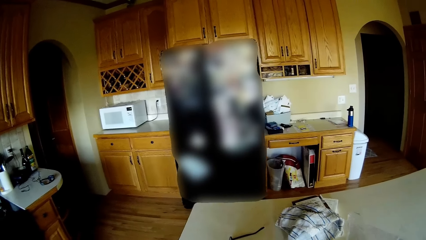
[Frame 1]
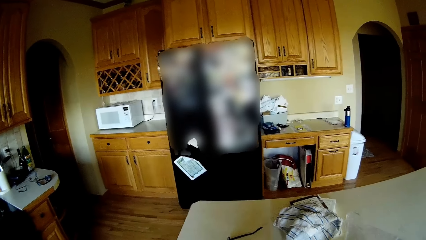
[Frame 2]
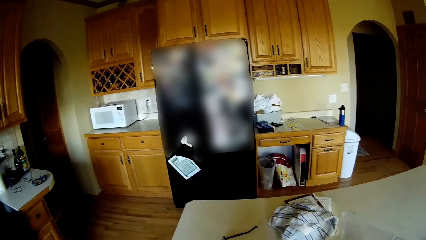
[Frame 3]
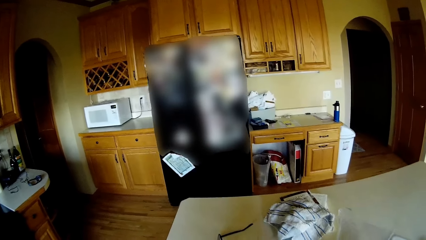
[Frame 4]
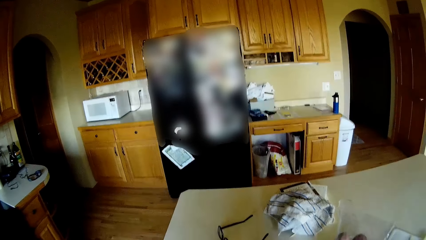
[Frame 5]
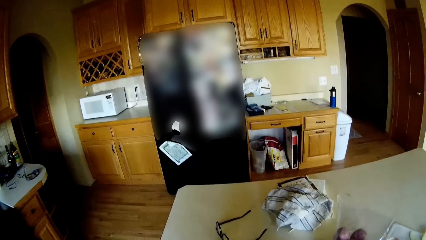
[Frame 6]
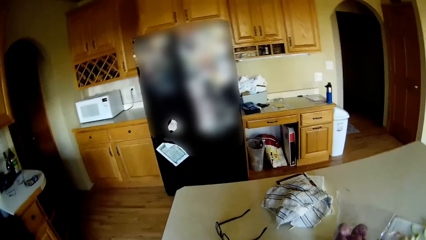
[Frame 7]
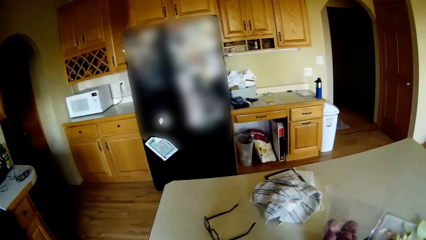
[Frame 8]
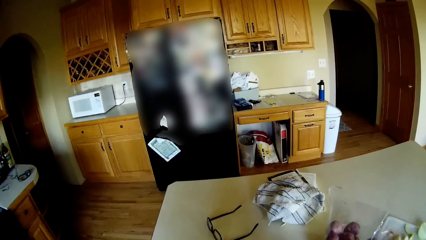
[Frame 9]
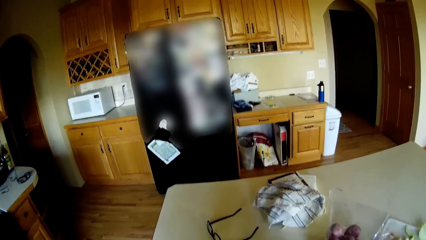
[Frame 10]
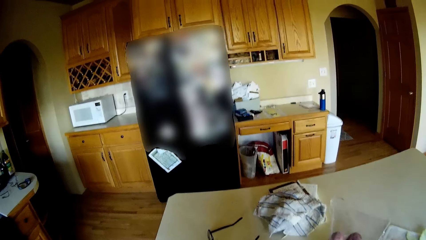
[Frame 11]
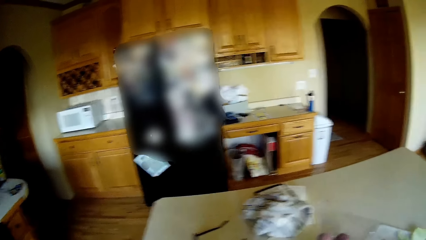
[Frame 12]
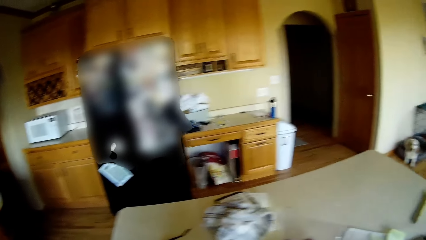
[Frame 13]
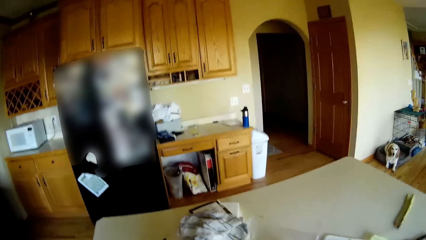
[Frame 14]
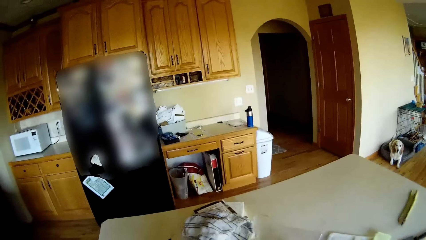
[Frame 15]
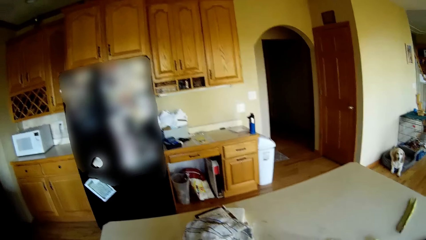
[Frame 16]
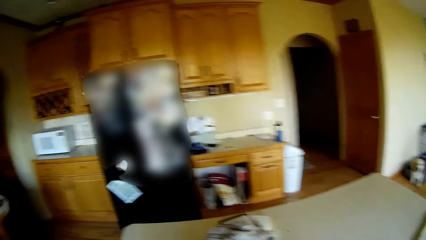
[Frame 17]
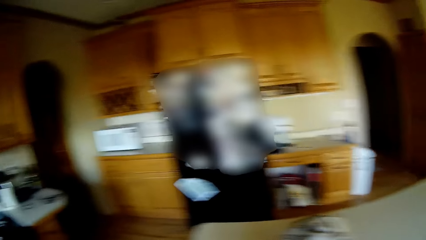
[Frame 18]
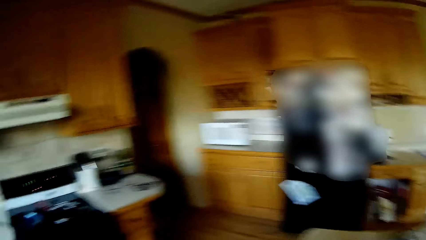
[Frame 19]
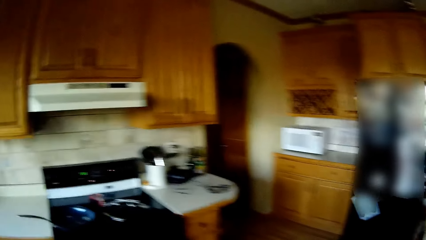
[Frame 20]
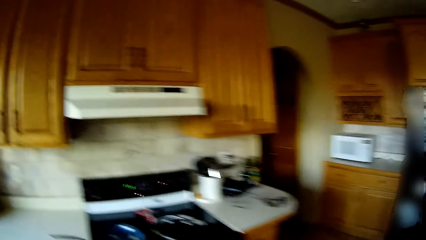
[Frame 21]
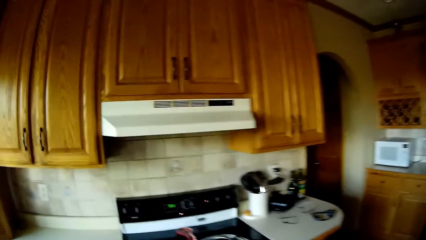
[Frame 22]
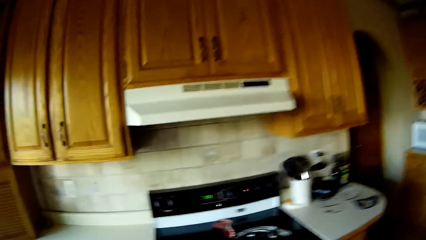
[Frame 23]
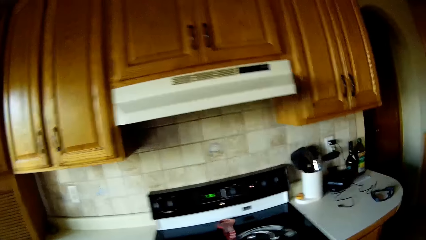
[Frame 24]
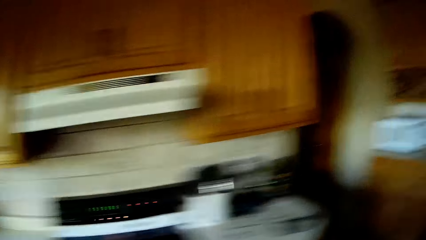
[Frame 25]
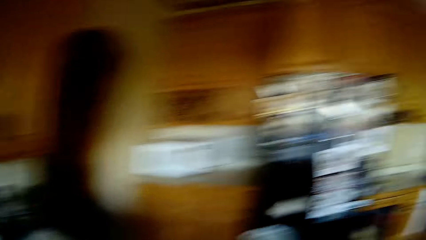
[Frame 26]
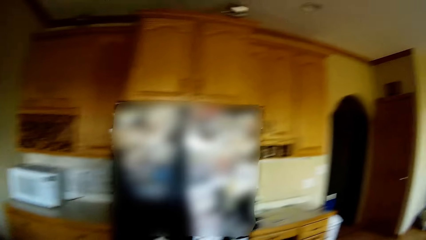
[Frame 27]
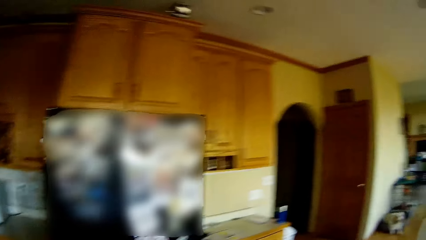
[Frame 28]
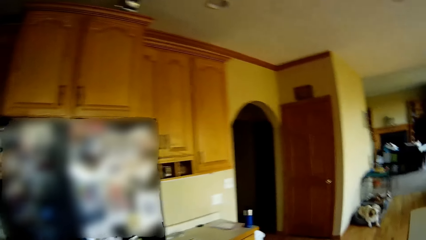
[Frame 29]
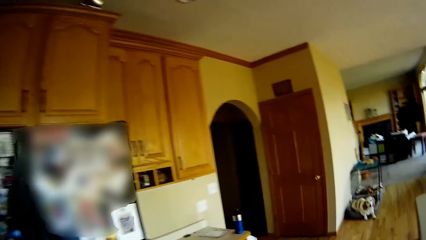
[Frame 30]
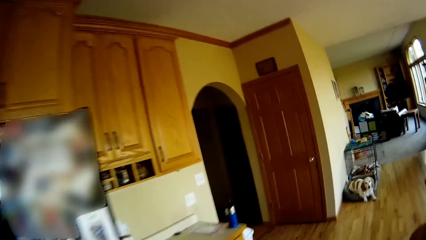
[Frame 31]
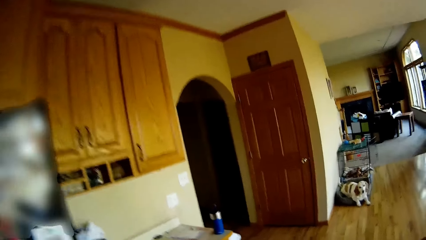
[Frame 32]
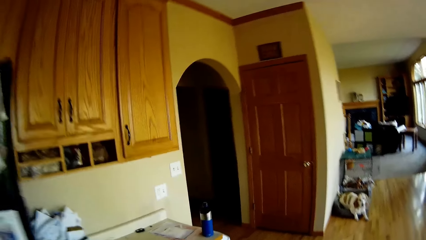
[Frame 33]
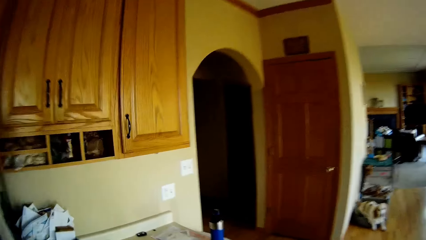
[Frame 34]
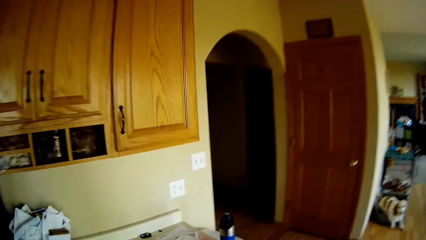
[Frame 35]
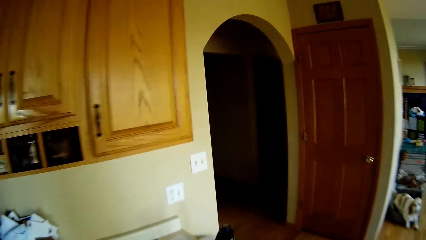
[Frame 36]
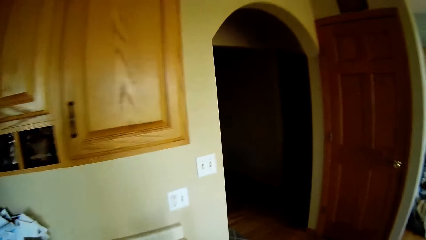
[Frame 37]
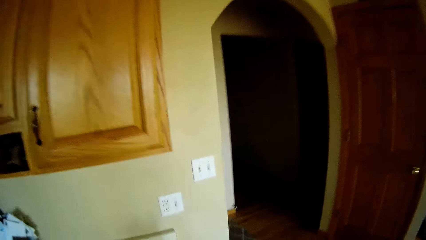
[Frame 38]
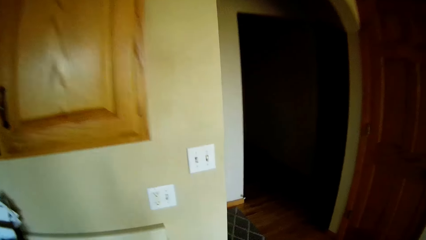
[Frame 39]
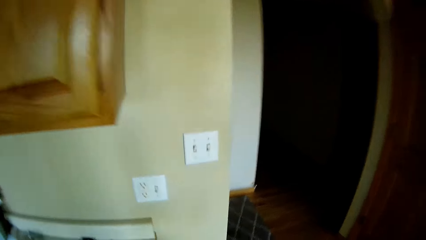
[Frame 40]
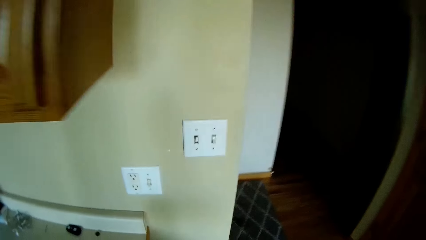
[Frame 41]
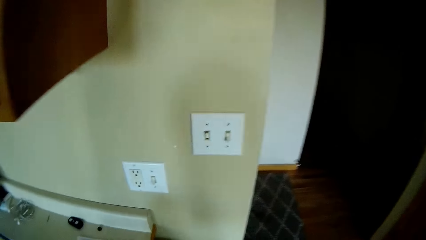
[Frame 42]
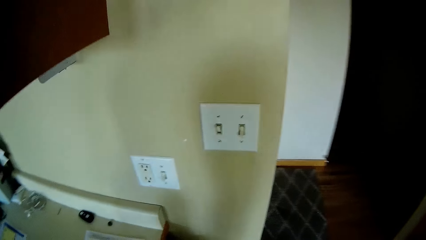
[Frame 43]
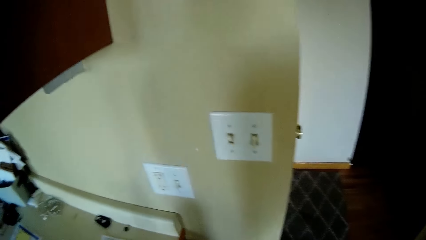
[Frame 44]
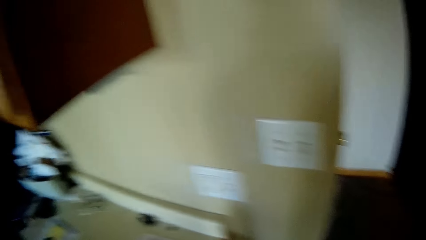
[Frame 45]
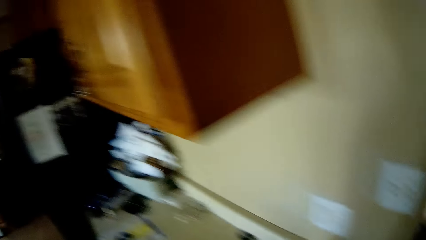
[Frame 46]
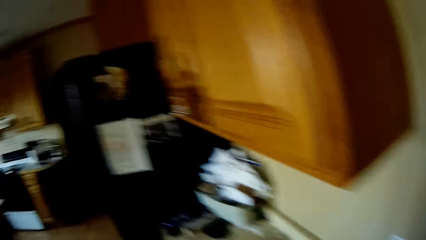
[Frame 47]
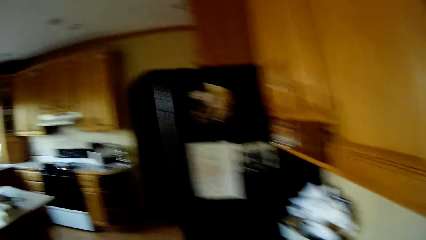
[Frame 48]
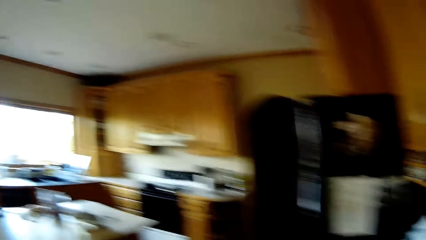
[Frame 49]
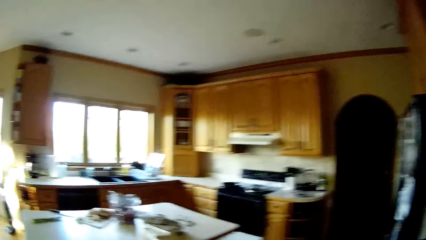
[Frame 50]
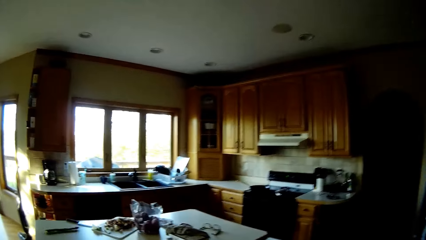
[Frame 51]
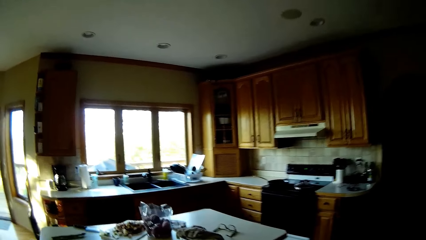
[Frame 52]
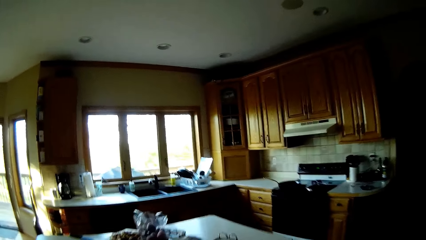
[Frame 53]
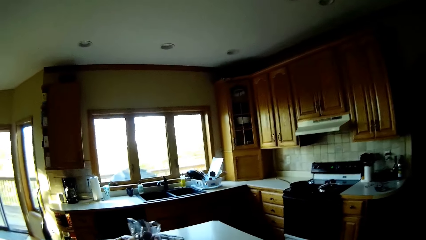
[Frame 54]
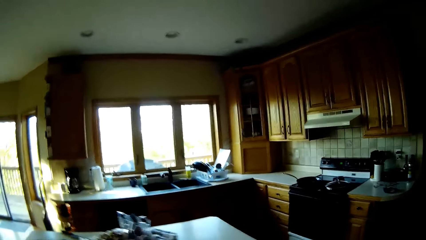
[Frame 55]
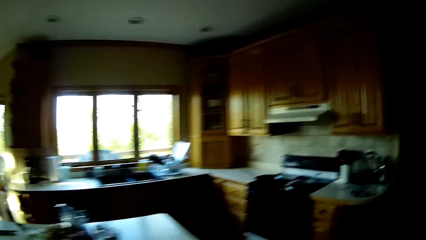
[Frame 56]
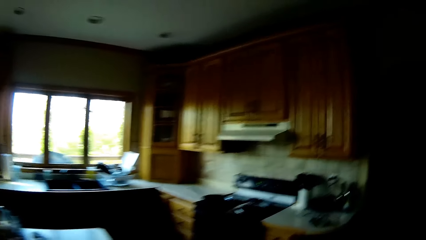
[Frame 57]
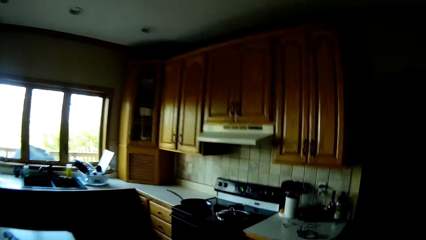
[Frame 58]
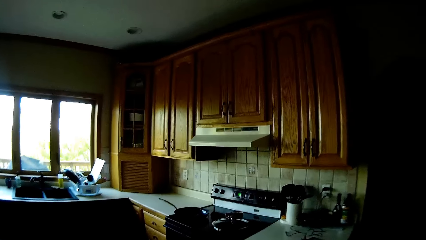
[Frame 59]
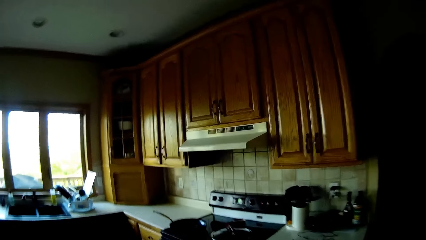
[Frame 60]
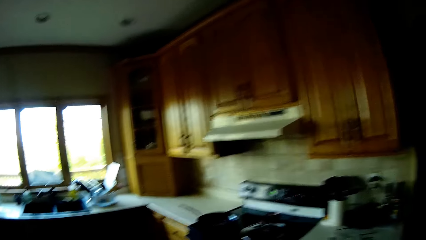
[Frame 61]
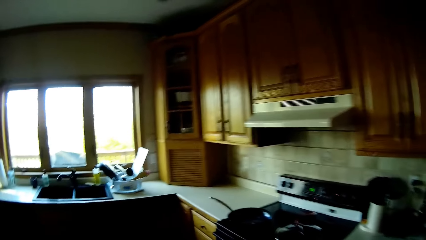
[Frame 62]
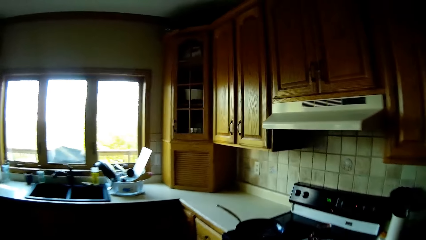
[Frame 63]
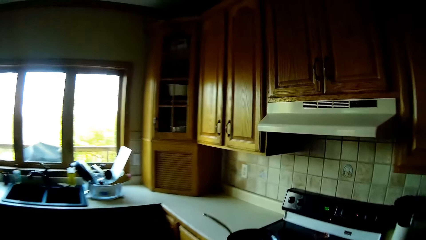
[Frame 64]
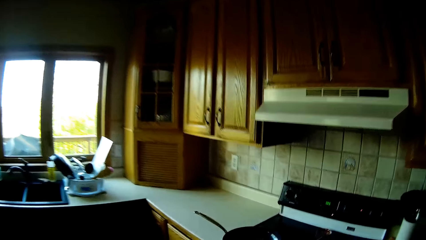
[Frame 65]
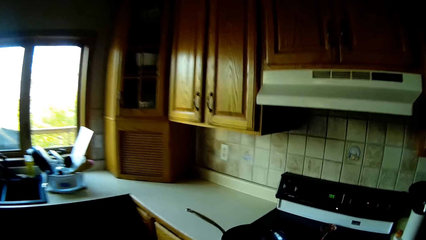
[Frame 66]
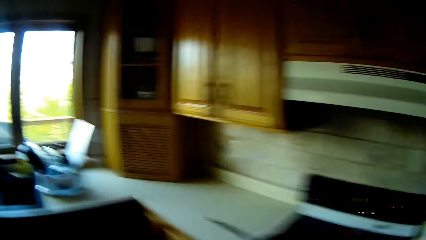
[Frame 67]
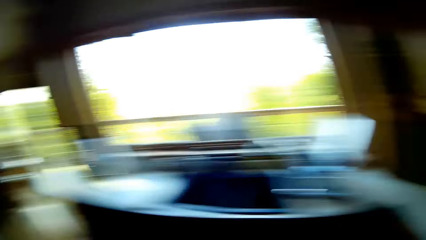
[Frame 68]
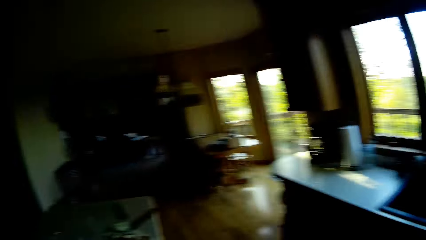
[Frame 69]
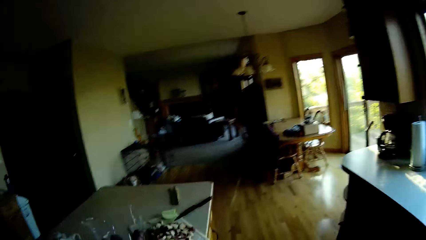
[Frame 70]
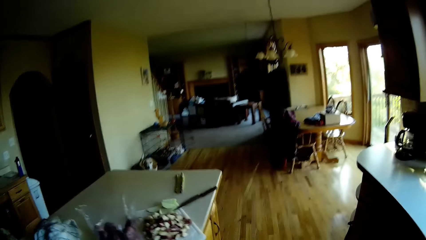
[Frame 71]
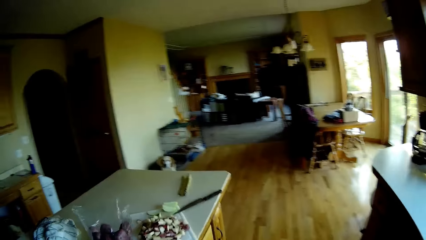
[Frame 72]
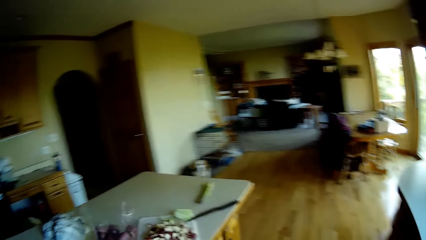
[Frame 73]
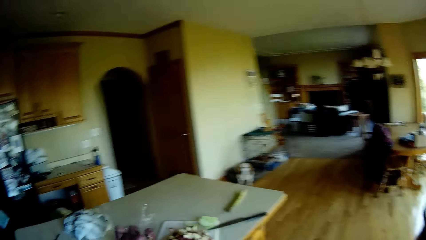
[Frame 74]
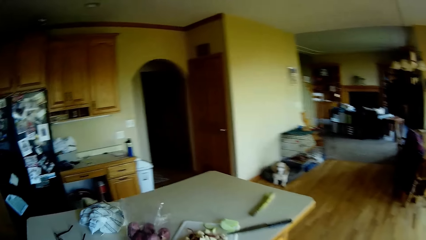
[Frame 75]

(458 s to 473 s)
The camera wearer walks. They walk again.
